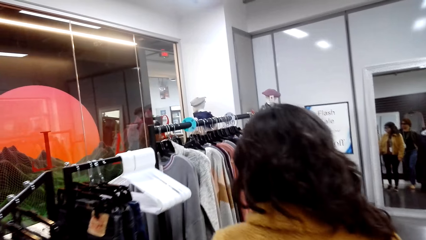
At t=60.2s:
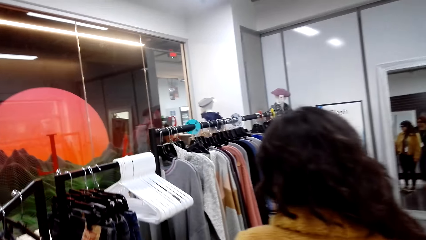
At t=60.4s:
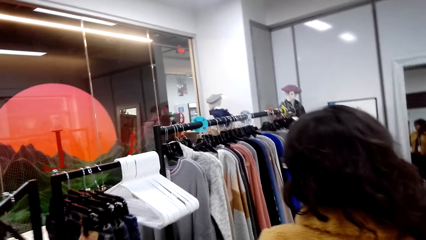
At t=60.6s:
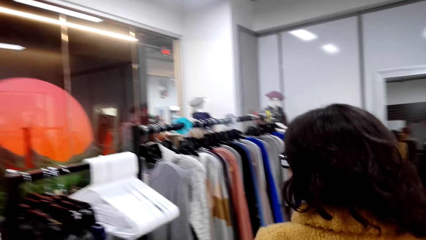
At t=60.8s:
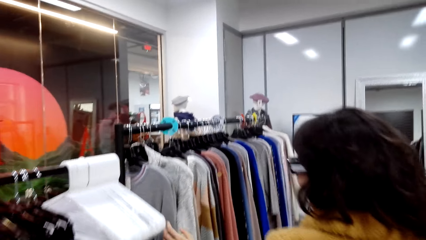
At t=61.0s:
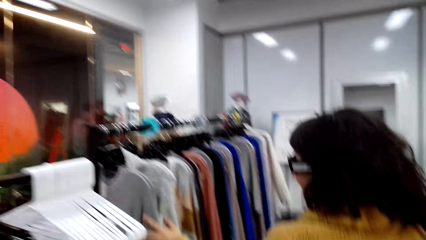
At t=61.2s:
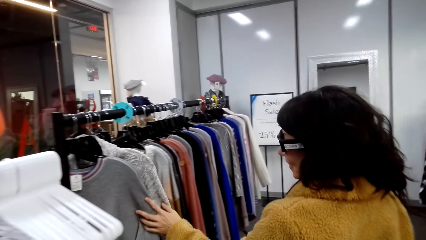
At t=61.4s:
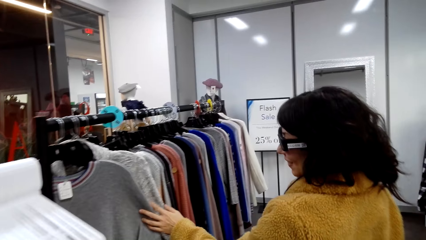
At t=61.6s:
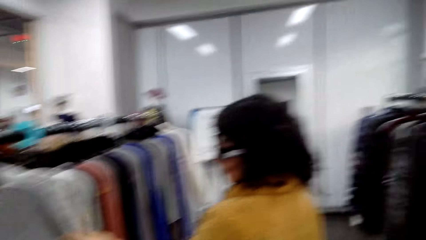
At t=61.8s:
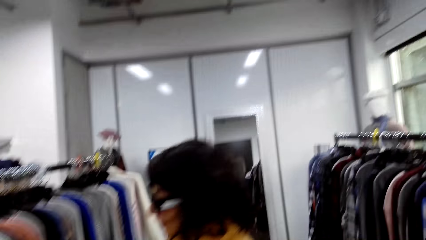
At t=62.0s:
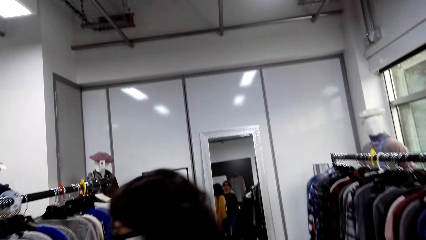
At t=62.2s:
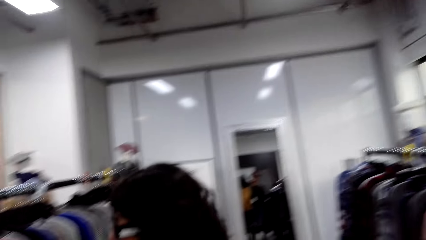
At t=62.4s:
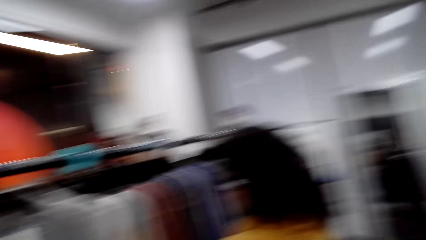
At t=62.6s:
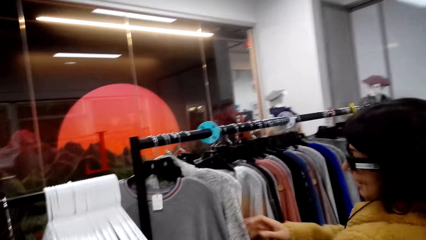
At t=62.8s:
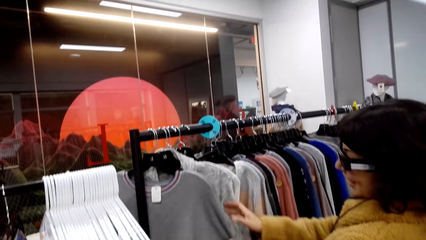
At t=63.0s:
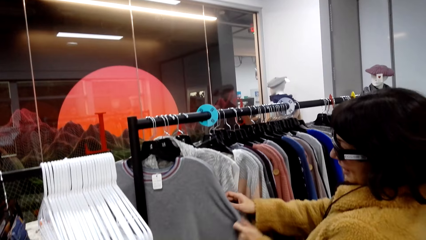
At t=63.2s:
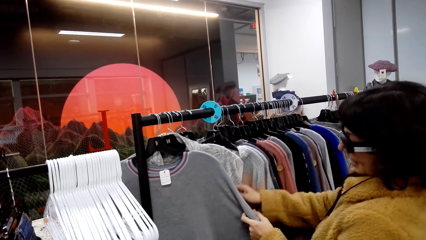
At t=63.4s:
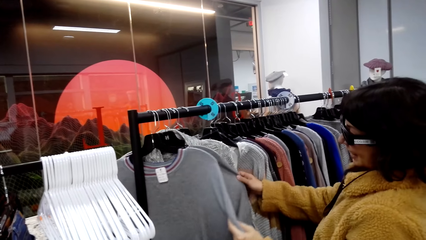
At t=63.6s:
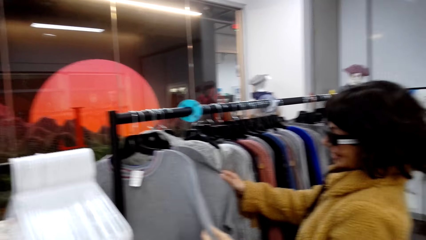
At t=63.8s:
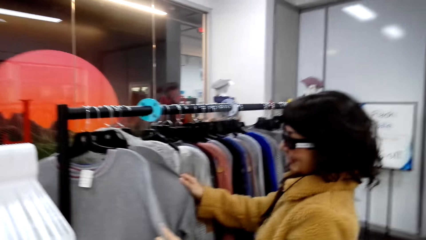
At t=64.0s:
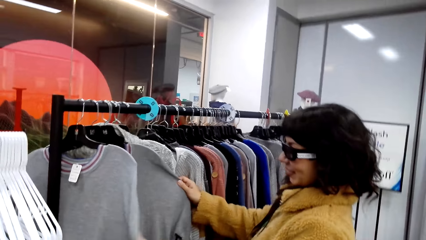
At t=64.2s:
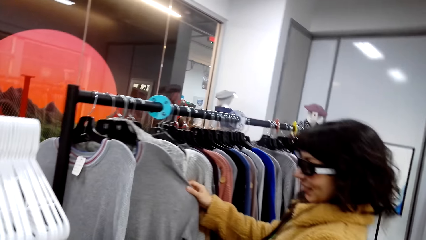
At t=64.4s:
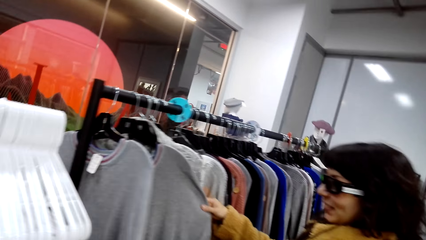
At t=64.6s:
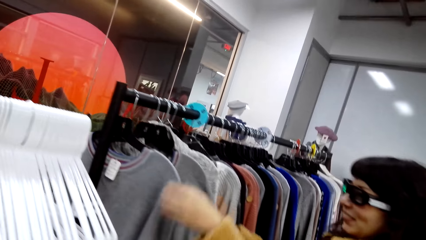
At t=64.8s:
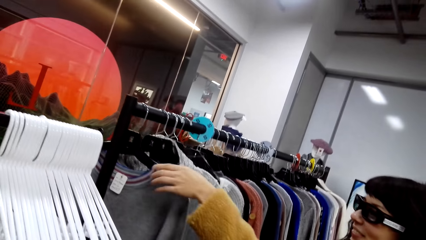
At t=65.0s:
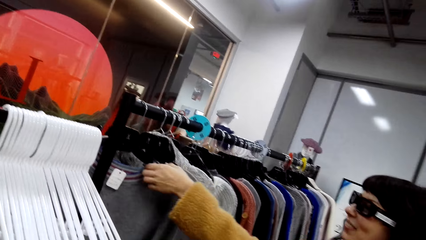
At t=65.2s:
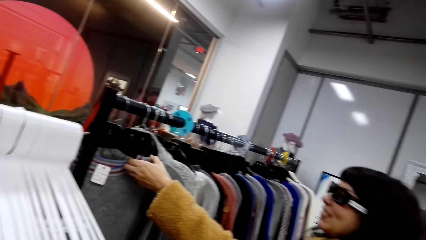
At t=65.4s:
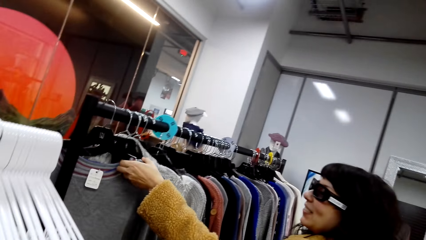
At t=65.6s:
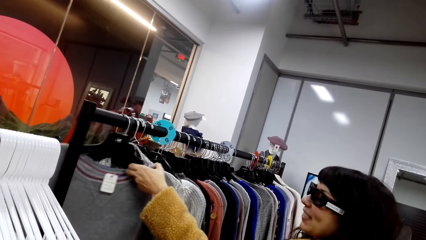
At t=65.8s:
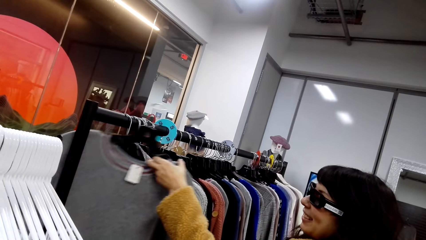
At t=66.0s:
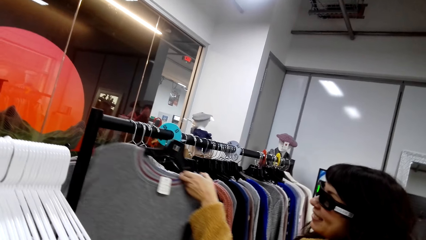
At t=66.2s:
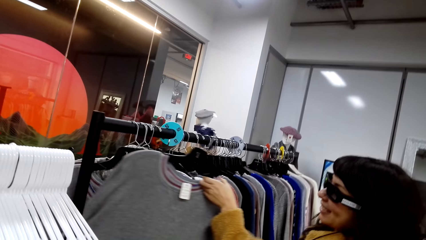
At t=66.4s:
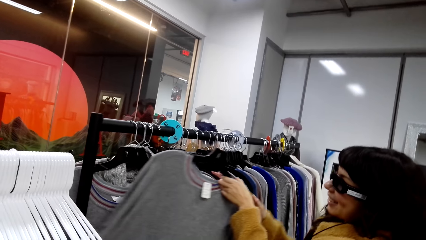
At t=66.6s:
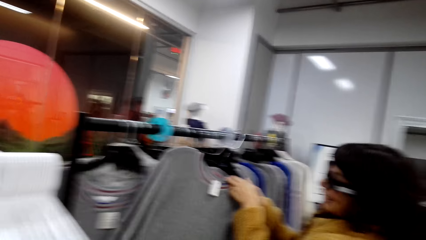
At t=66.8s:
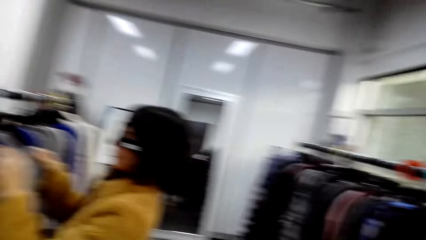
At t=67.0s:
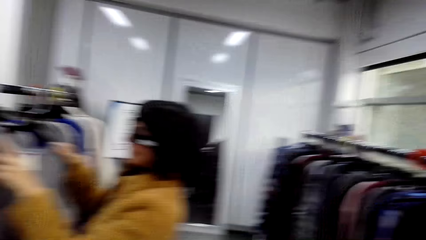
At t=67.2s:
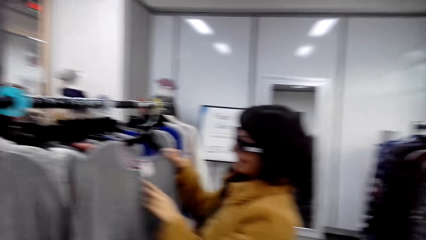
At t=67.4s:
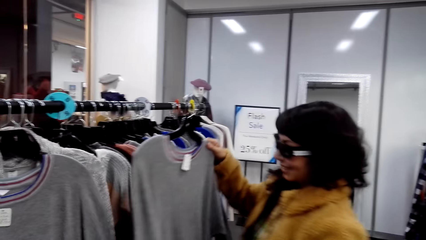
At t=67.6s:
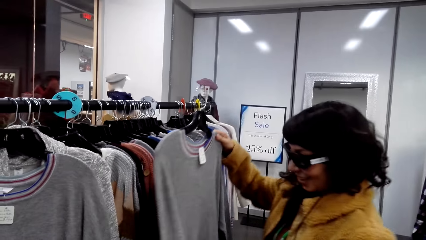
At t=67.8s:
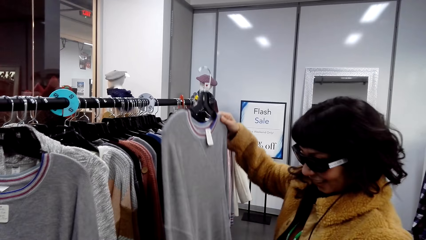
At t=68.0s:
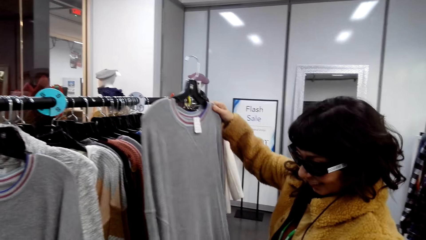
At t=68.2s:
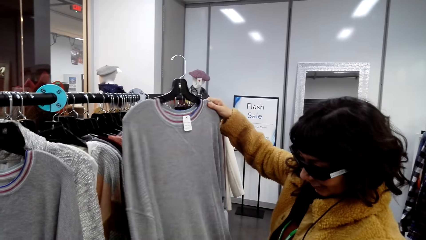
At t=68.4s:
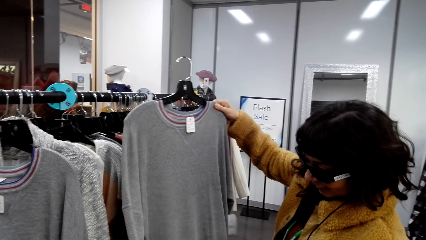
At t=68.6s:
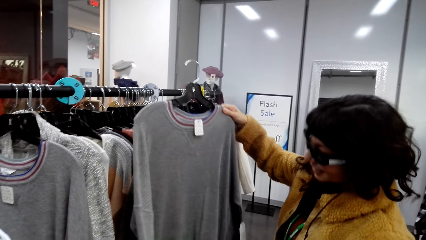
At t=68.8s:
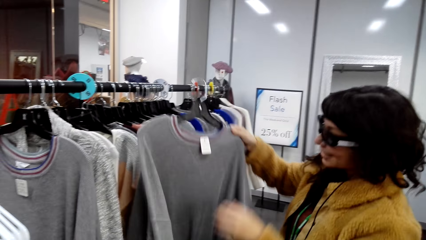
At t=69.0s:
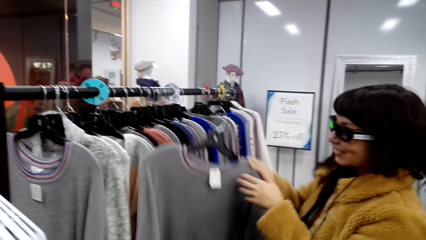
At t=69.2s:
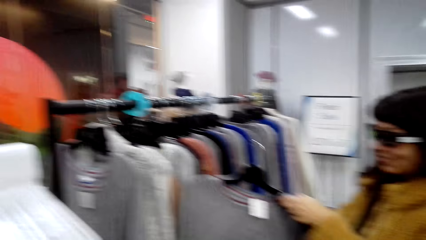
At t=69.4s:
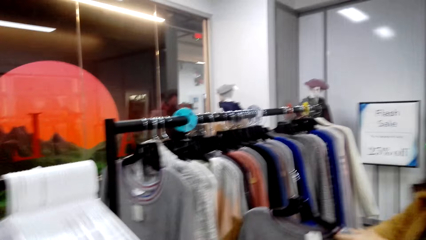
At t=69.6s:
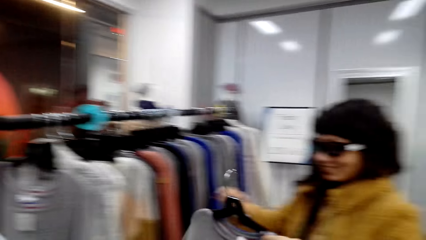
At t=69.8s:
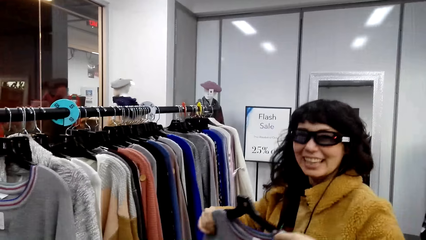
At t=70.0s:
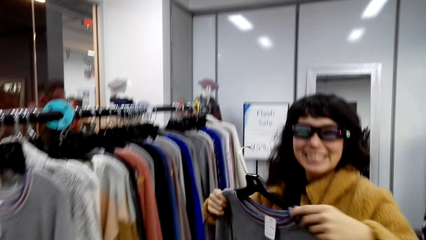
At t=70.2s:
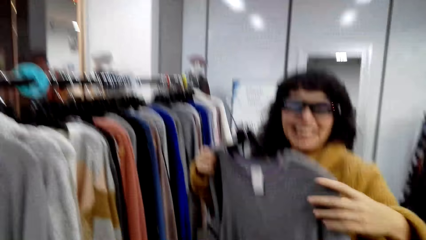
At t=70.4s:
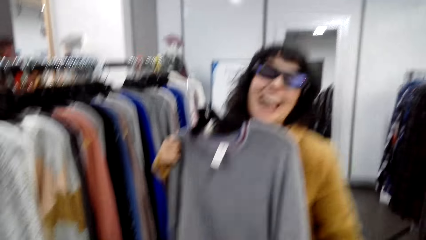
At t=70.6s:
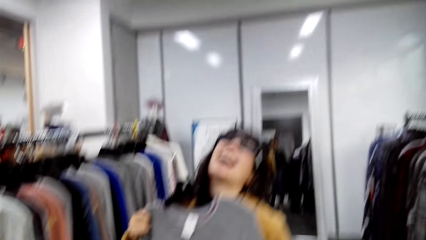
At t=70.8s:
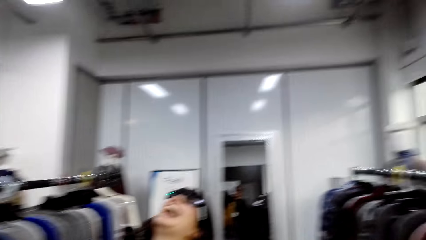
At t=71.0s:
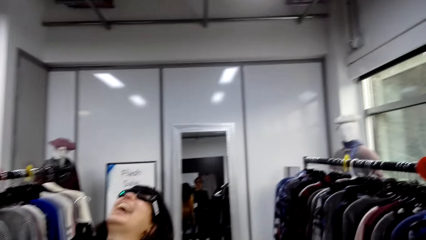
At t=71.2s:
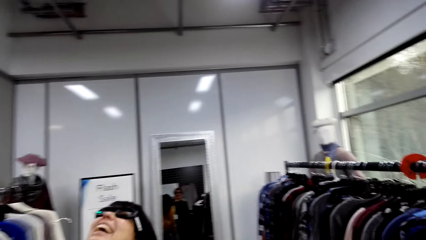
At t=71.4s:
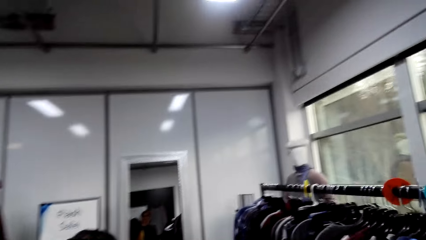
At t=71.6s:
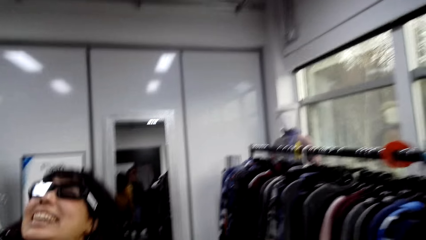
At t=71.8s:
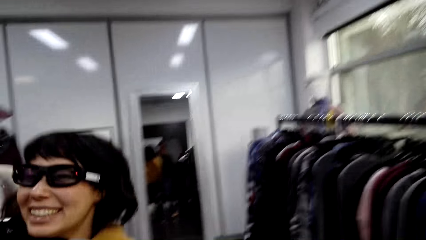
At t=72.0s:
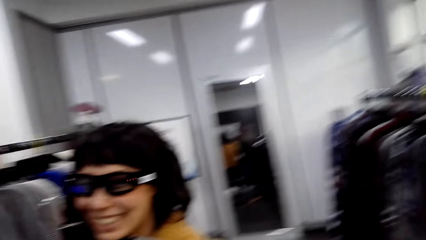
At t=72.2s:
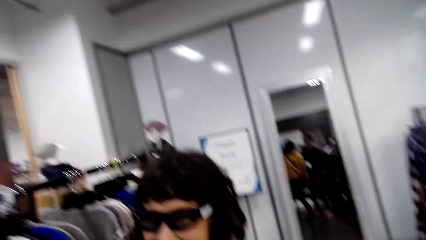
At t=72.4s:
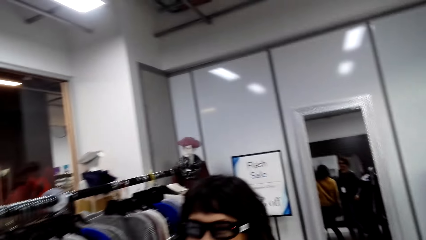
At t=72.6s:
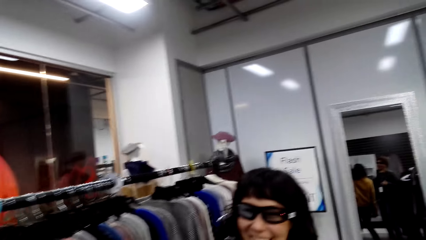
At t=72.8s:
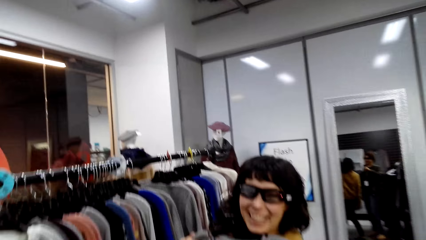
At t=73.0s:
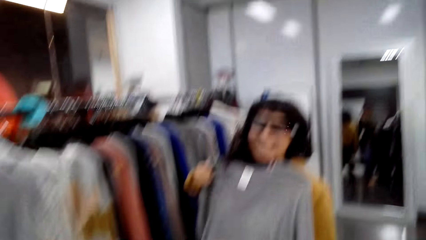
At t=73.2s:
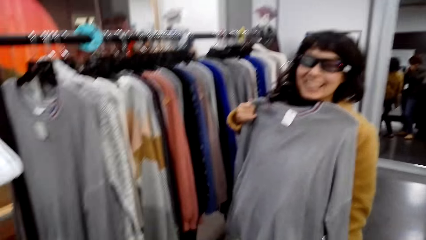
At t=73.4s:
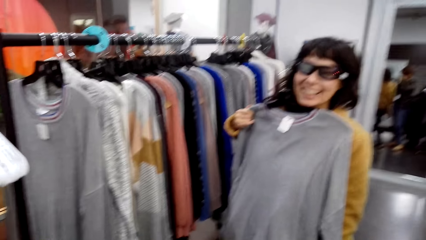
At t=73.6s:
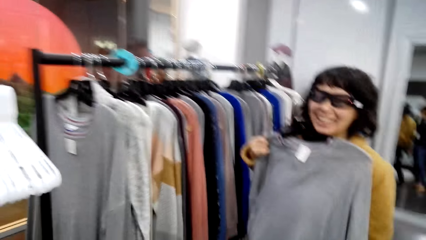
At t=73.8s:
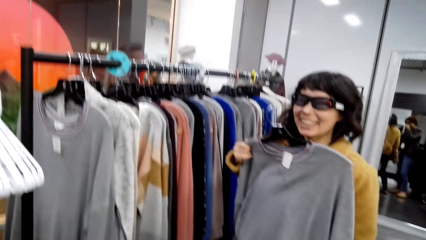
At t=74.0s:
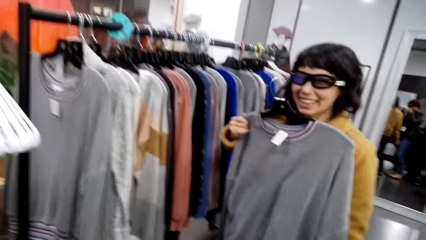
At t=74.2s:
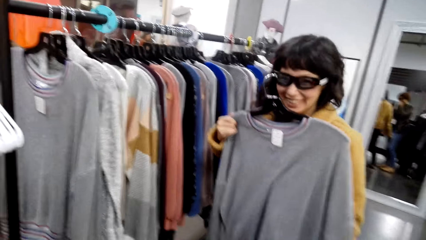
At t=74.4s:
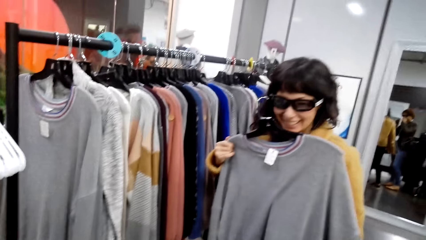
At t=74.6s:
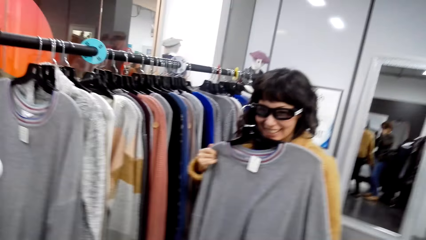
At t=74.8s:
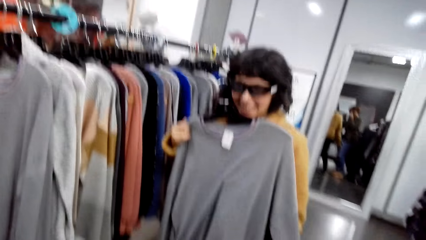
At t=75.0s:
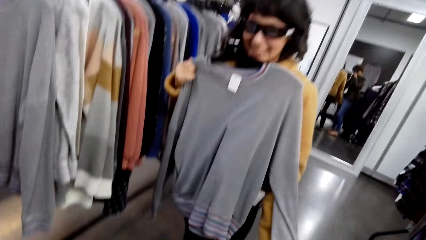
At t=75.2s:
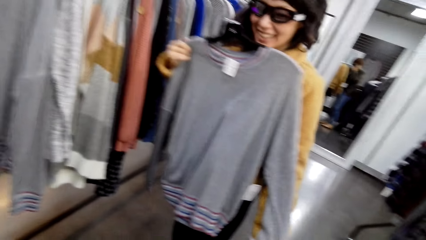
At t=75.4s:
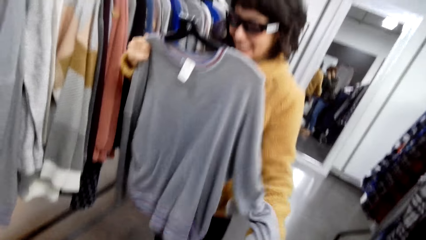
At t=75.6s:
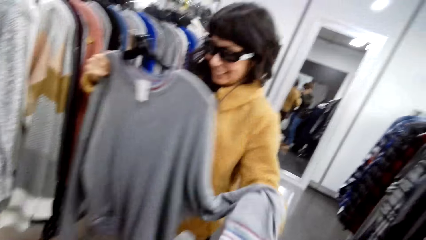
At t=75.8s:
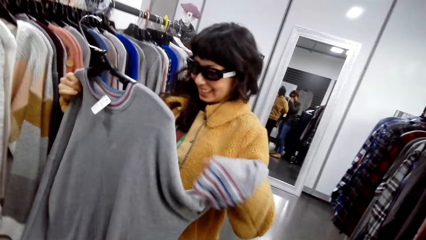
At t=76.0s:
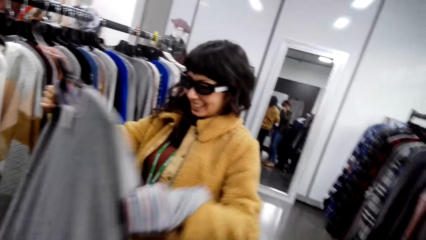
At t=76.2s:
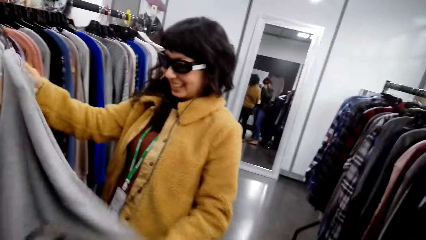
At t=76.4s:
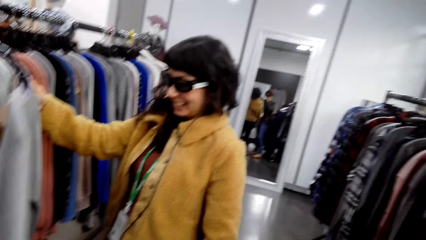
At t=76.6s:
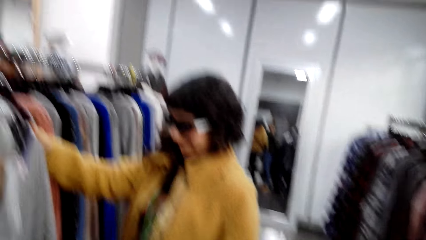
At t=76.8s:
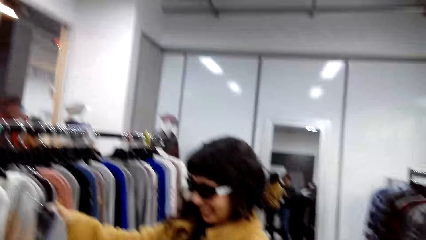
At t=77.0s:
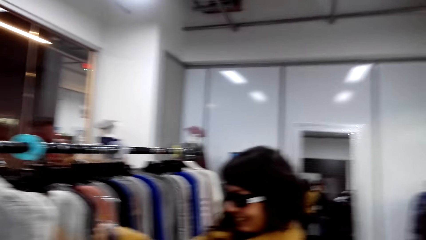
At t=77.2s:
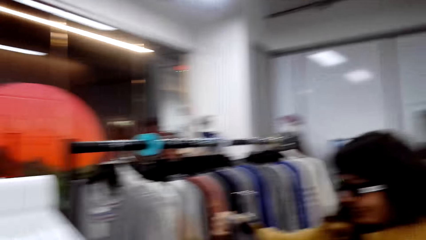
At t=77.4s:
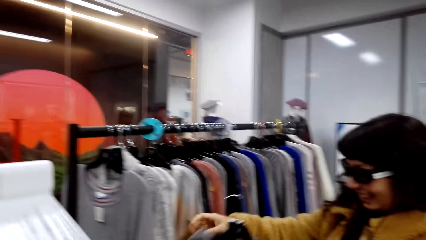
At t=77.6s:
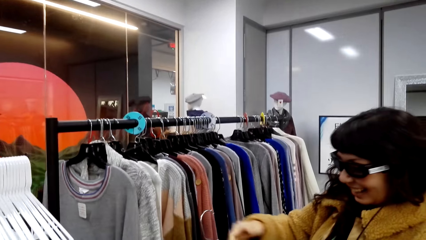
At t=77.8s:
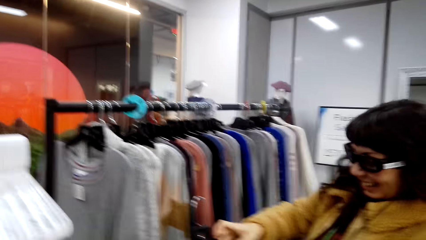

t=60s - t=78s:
A person touches the sweater. The person checks out the sweatshirts. The person checks out the sweatshirts again. The person removes the sweater from the clothes rack. The person shows the camera wearer the sweater.
